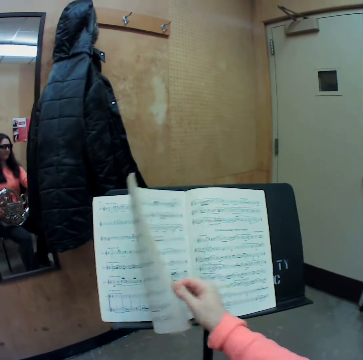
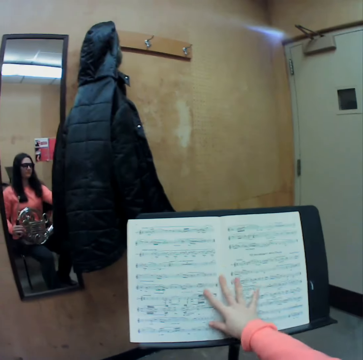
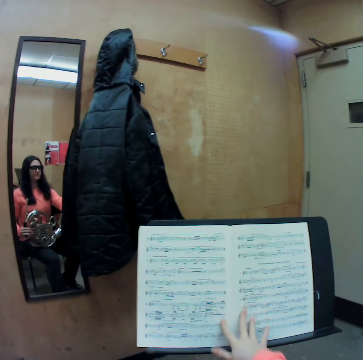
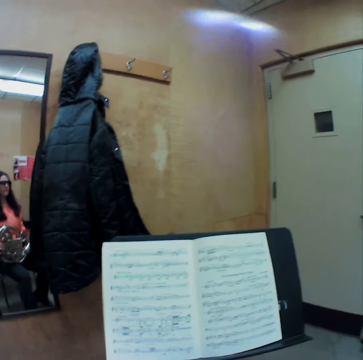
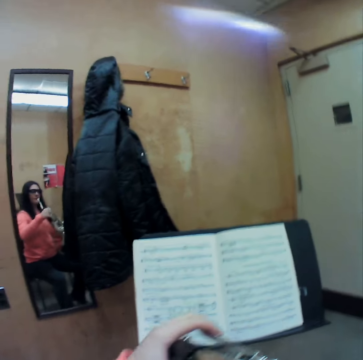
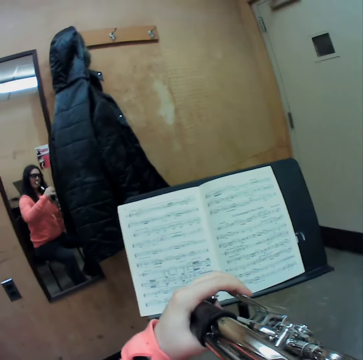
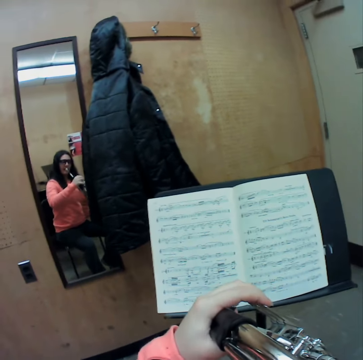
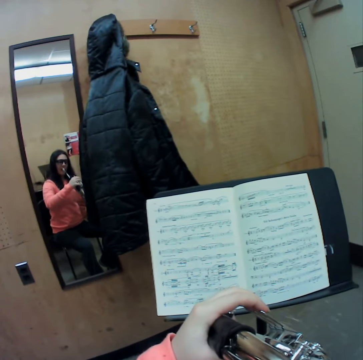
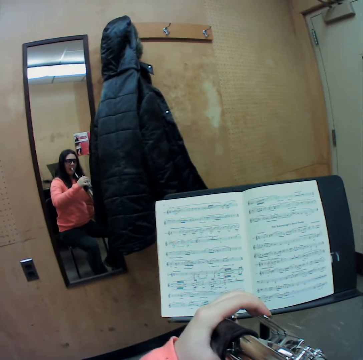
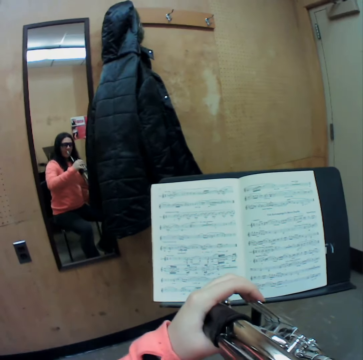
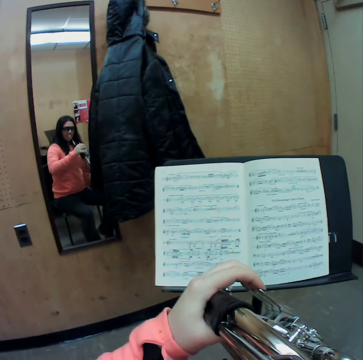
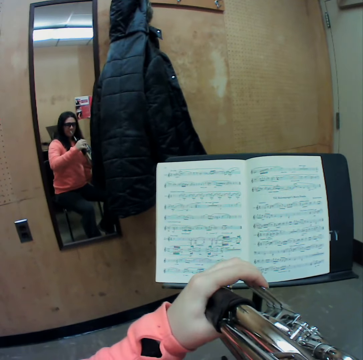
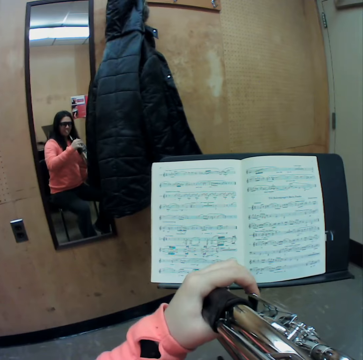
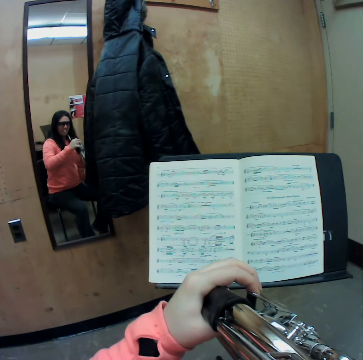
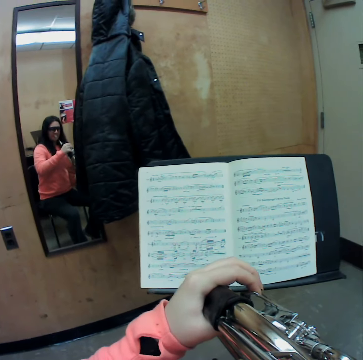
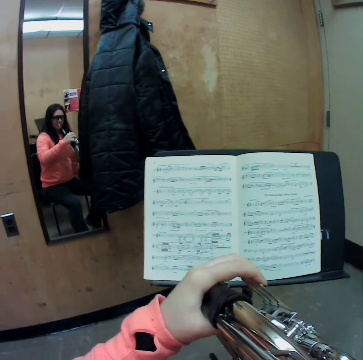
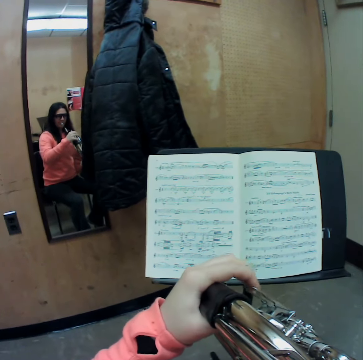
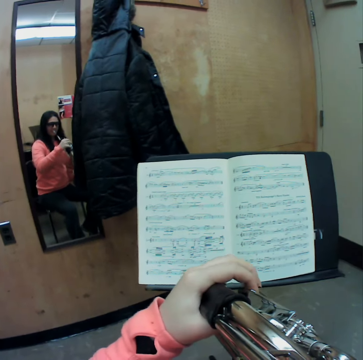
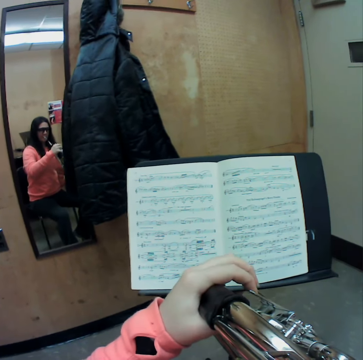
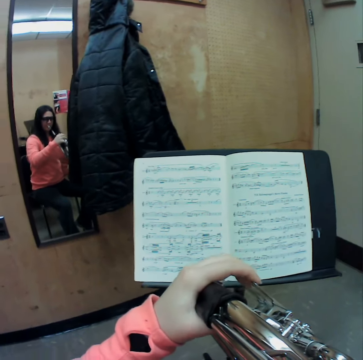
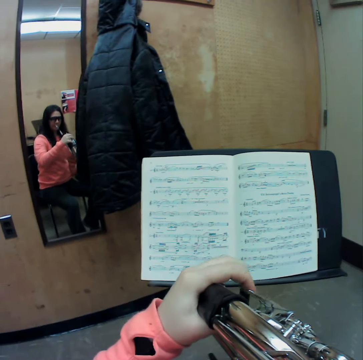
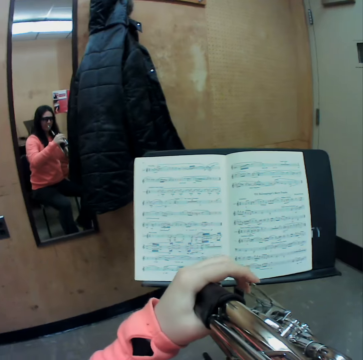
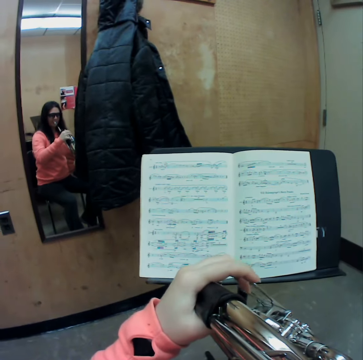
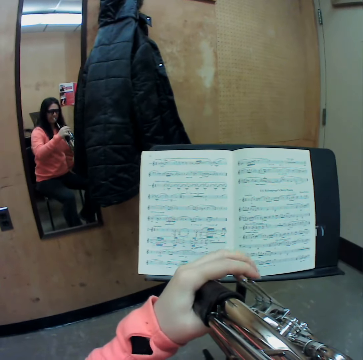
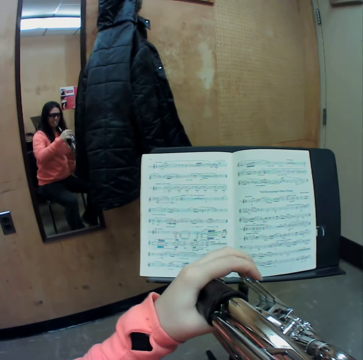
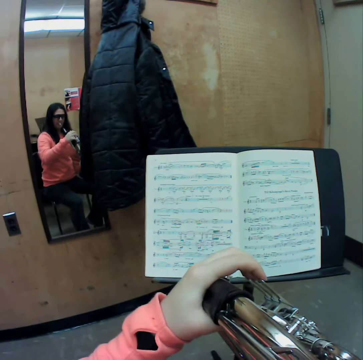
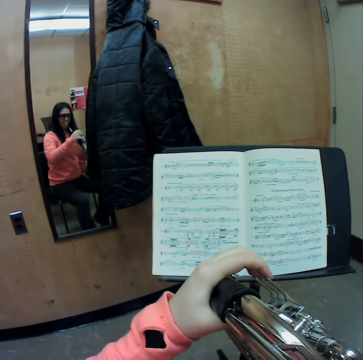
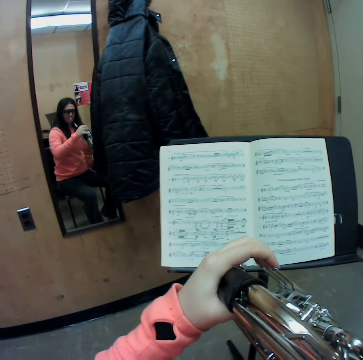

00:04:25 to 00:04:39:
The camera wearer places her right hand on the second music book. She plays the French horn in her left hand.

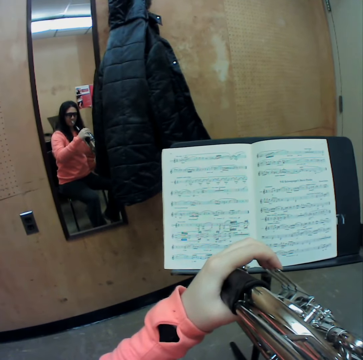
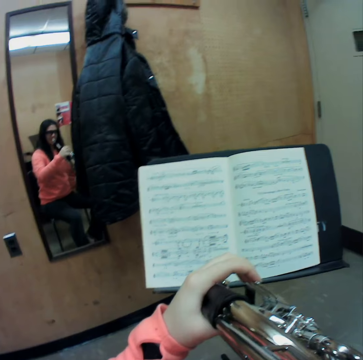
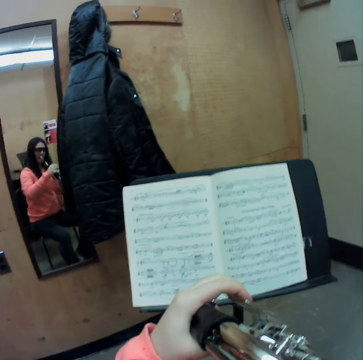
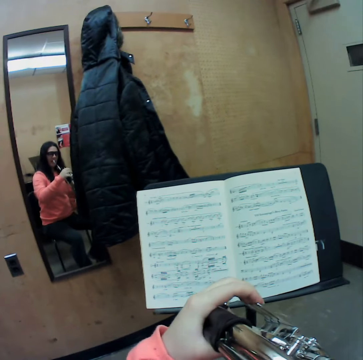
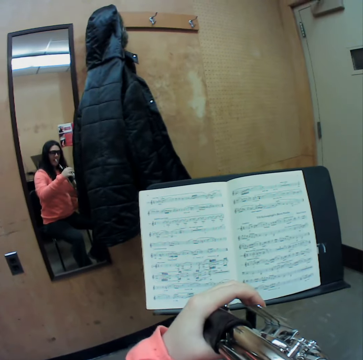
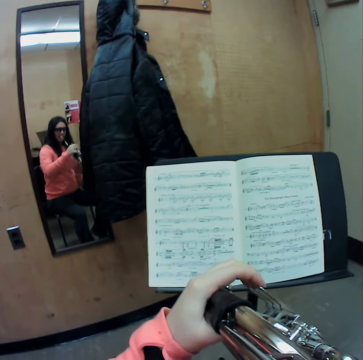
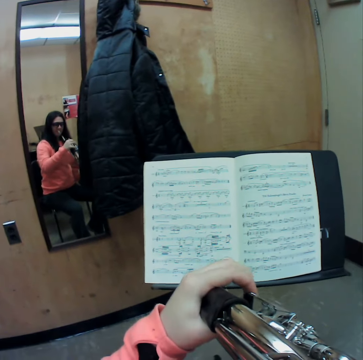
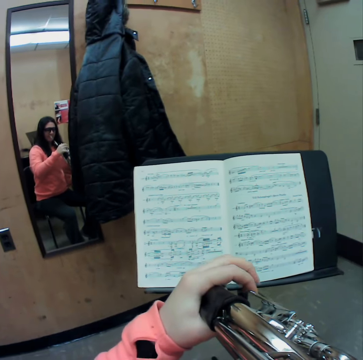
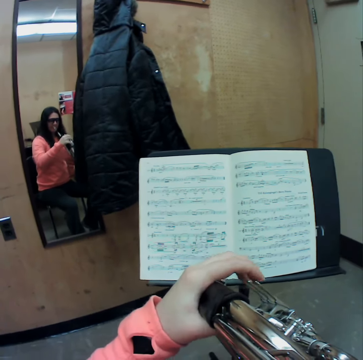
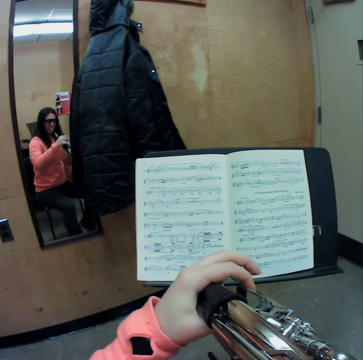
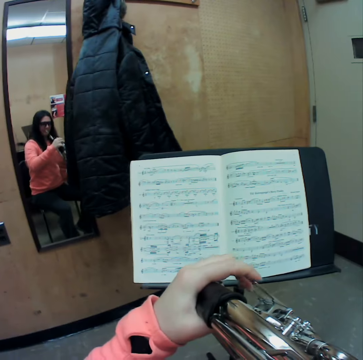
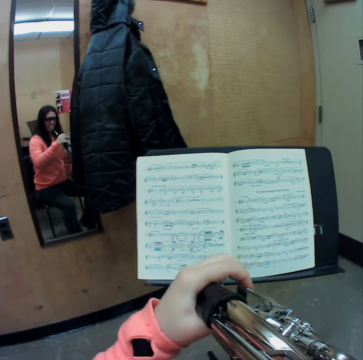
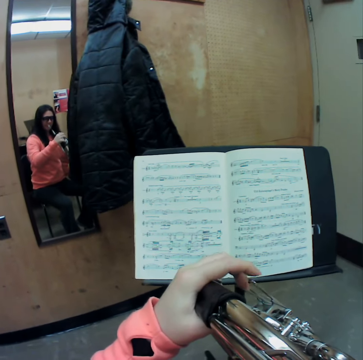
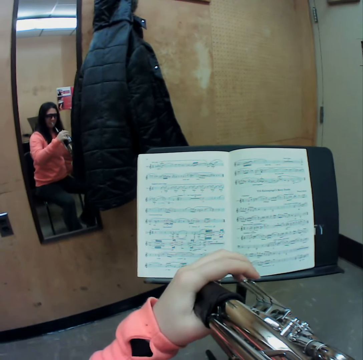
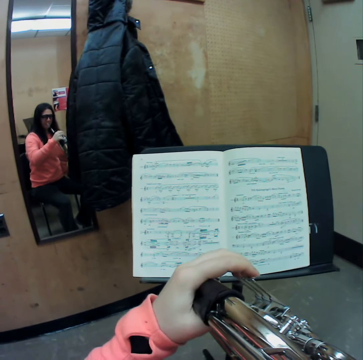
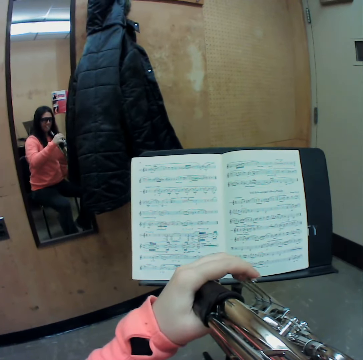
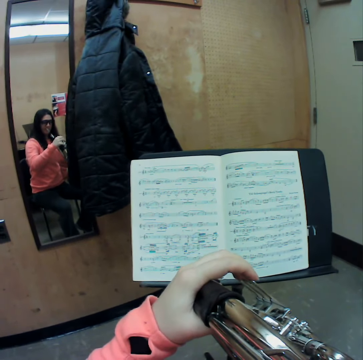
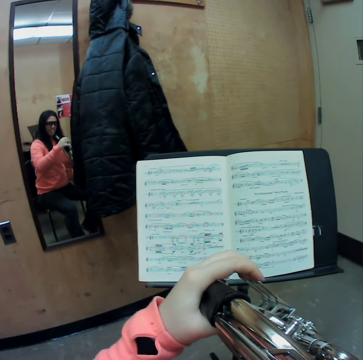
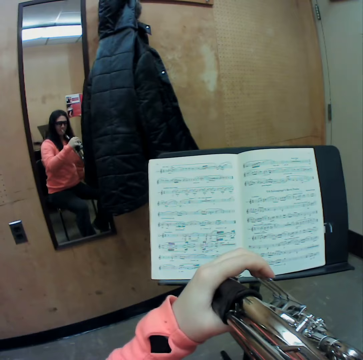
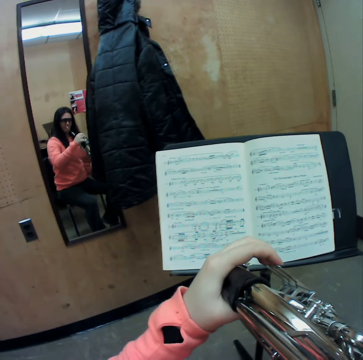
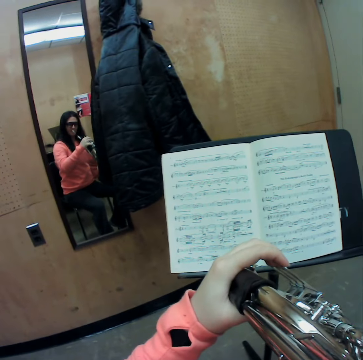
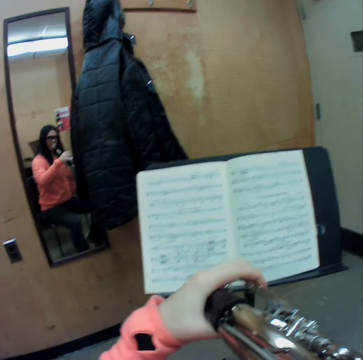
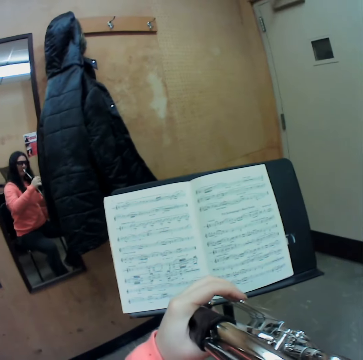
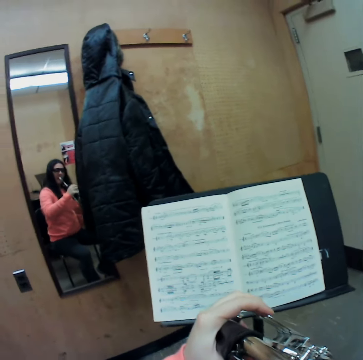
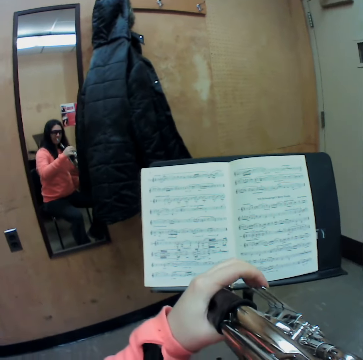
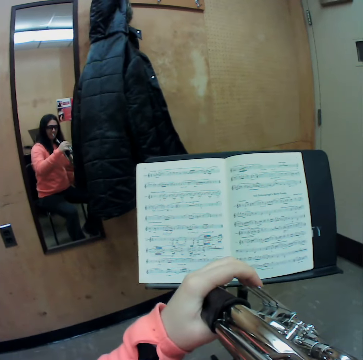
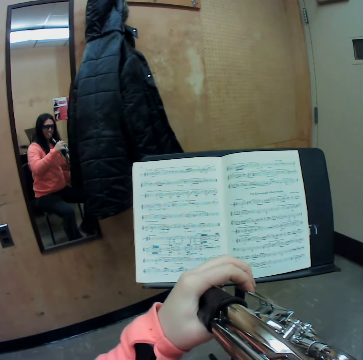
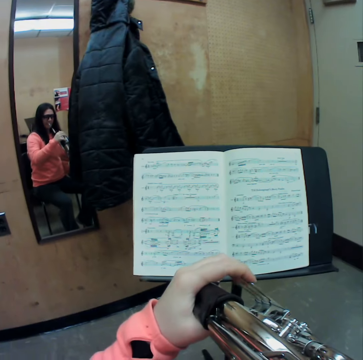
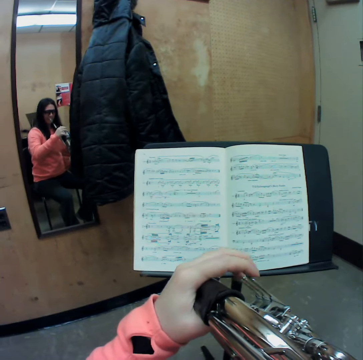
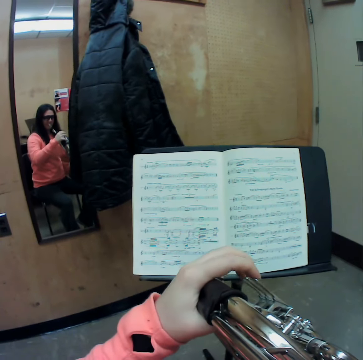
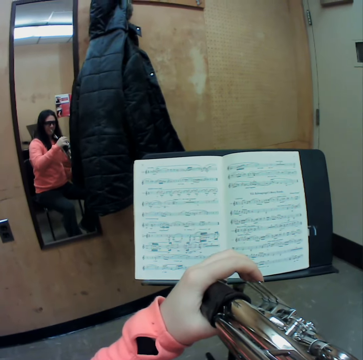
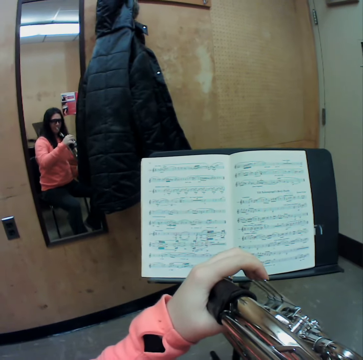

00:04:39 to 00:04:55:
The camera wearer pauses playing the trumpet. She plays the trumpet with her fingers.

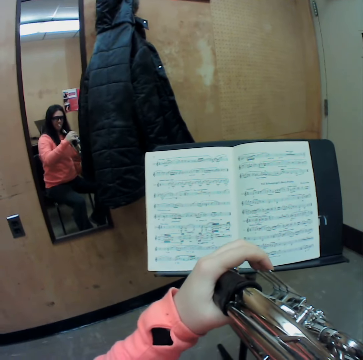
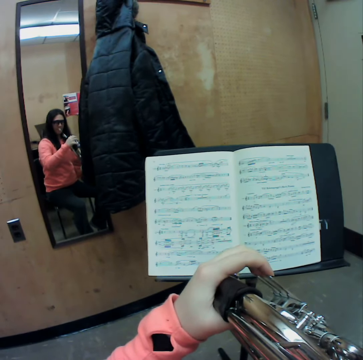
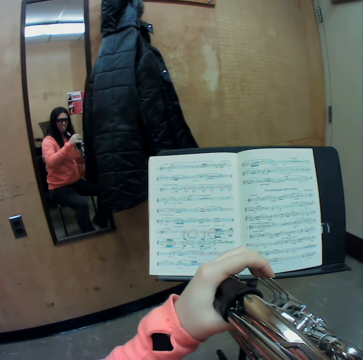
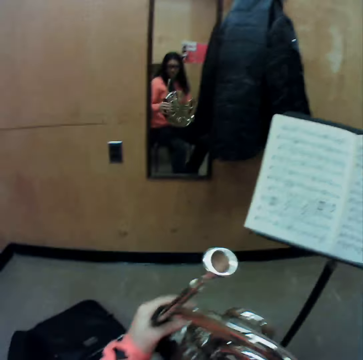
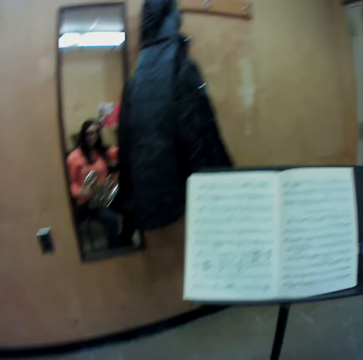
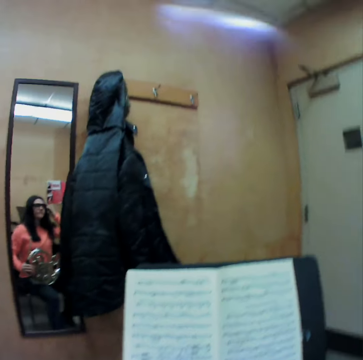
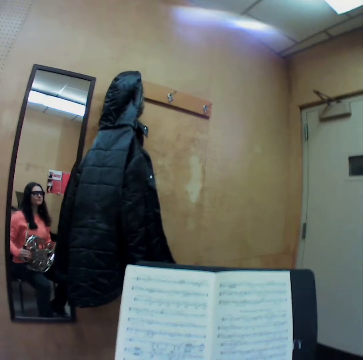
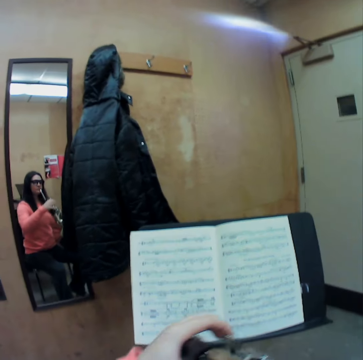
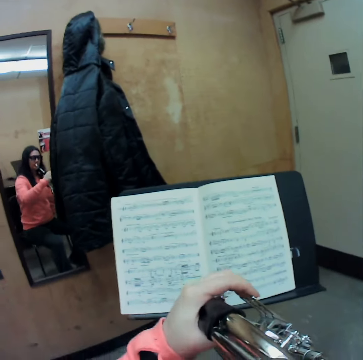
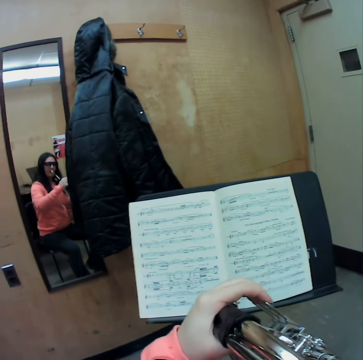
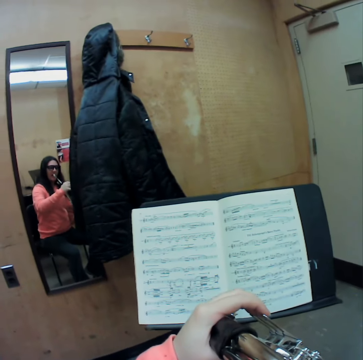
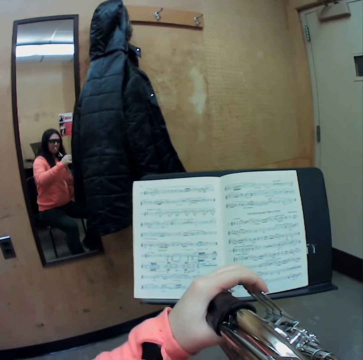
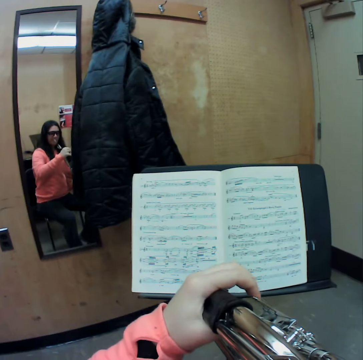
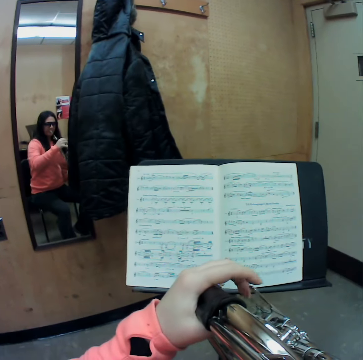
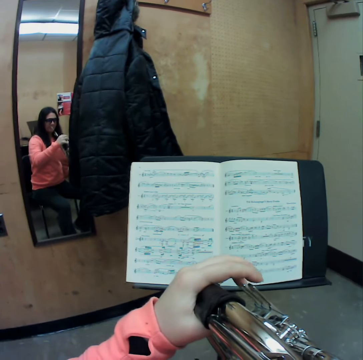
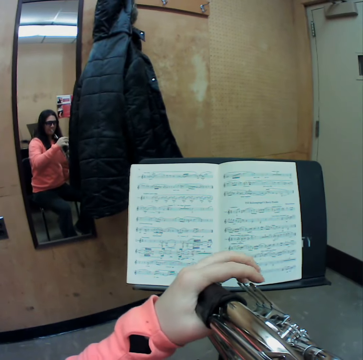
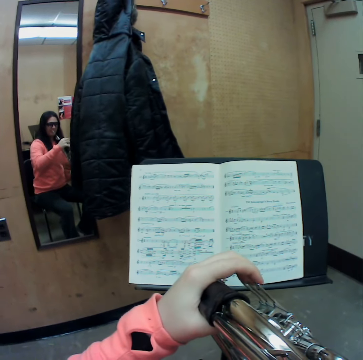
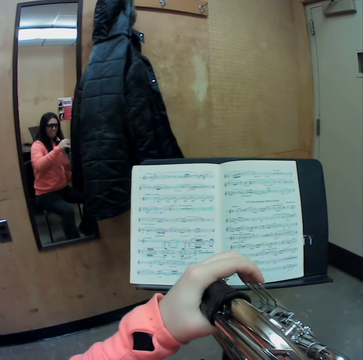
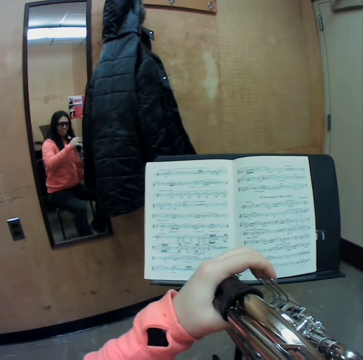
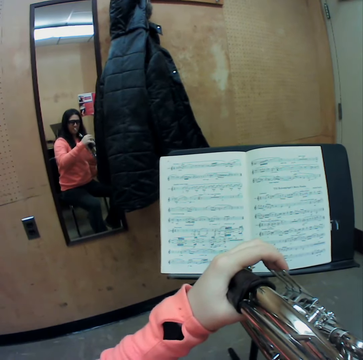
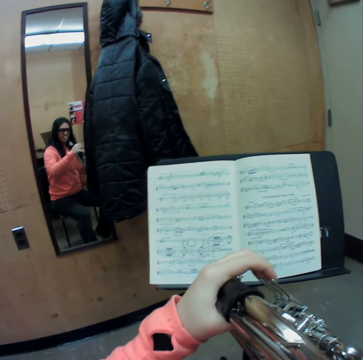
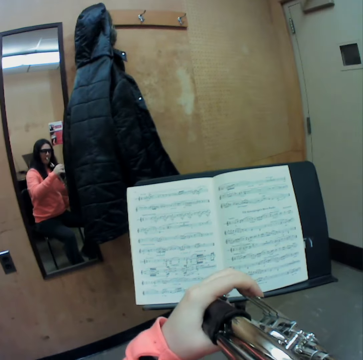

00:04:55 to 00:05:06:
The camera wearer pauses playing the trumpet. She removes the French horn from her mouth. She adjusts her hair with her right hand. She puts the trumpet in her mouth and blows the trumpet. She plays the French horn with her left hand. She pauses playing the trumpet.
